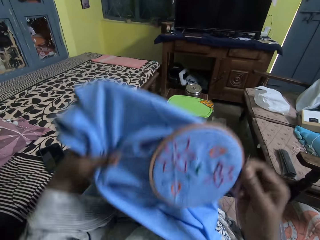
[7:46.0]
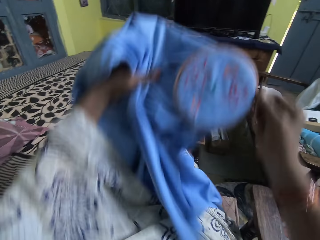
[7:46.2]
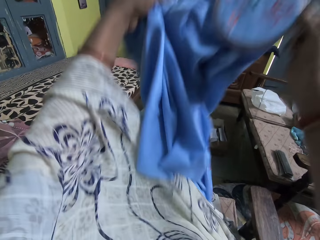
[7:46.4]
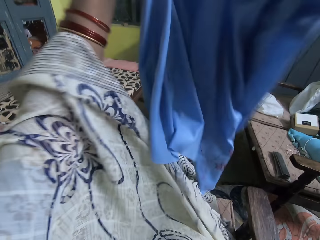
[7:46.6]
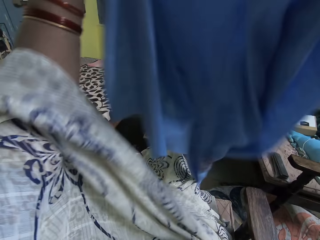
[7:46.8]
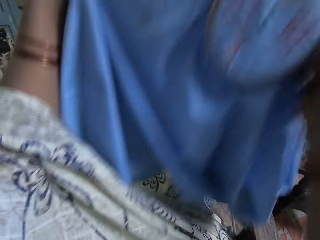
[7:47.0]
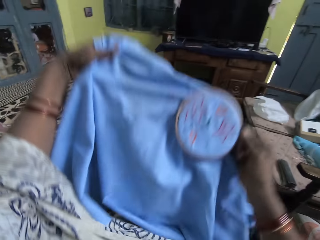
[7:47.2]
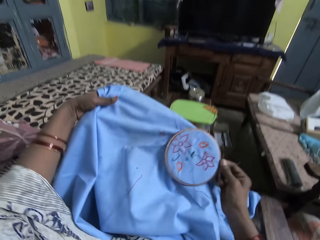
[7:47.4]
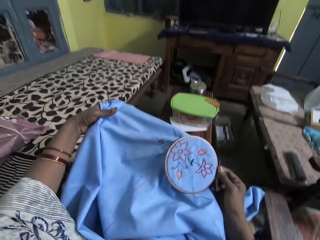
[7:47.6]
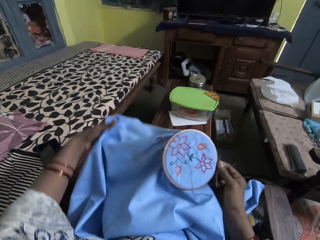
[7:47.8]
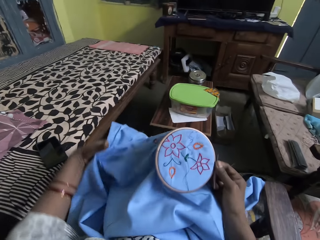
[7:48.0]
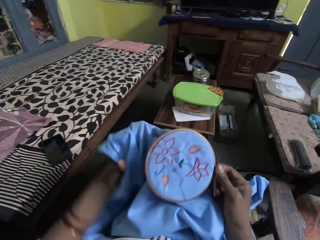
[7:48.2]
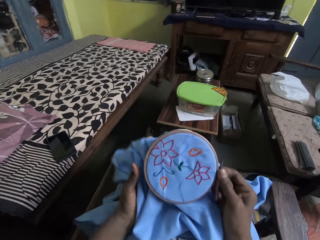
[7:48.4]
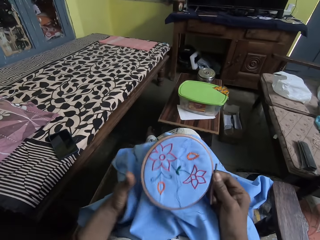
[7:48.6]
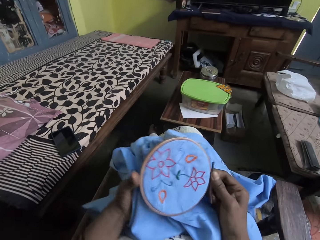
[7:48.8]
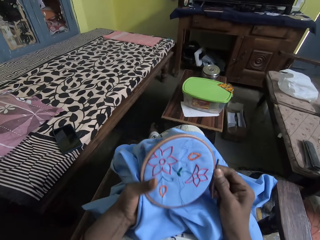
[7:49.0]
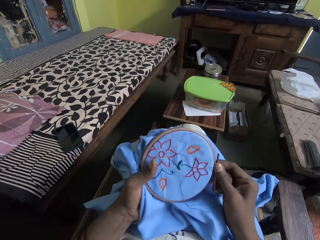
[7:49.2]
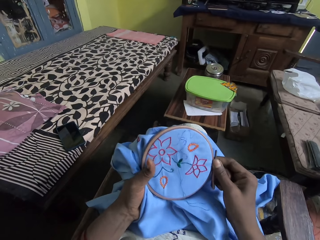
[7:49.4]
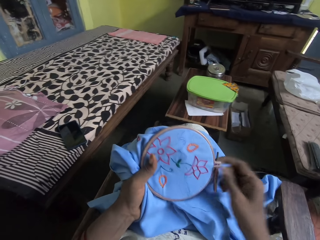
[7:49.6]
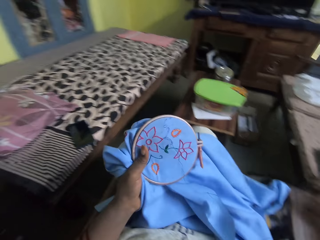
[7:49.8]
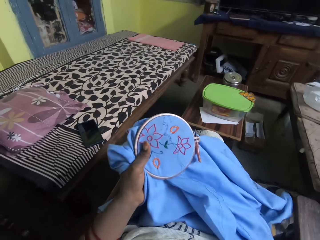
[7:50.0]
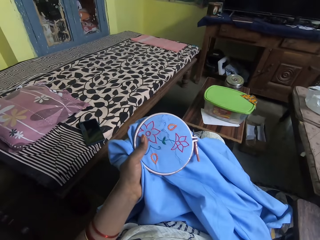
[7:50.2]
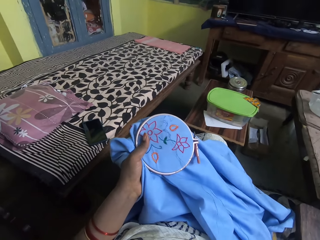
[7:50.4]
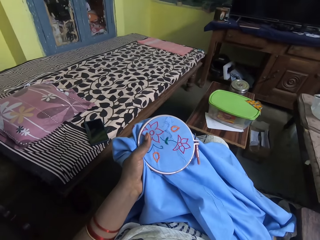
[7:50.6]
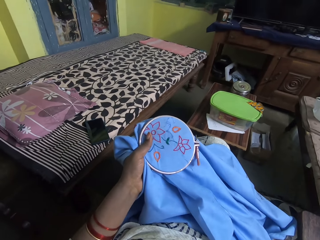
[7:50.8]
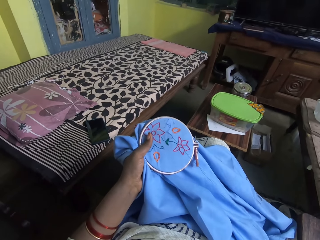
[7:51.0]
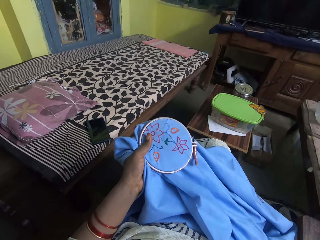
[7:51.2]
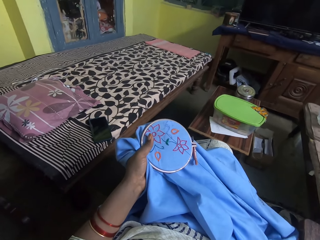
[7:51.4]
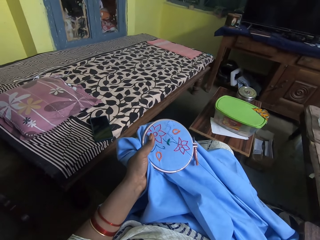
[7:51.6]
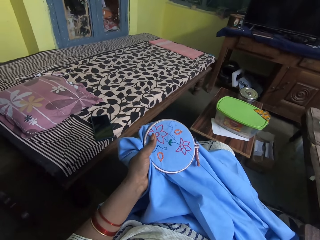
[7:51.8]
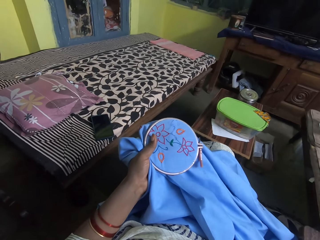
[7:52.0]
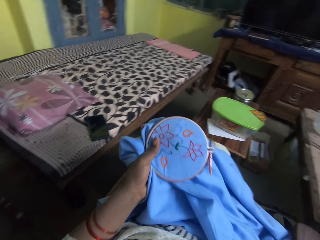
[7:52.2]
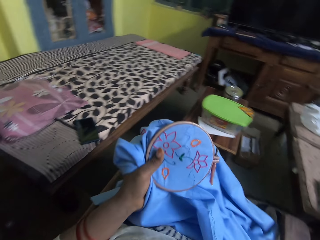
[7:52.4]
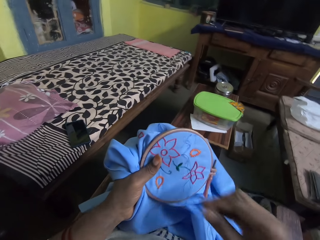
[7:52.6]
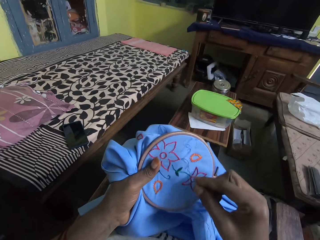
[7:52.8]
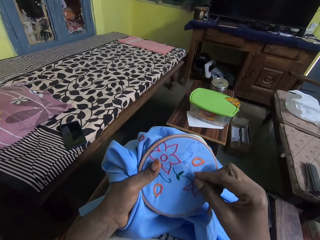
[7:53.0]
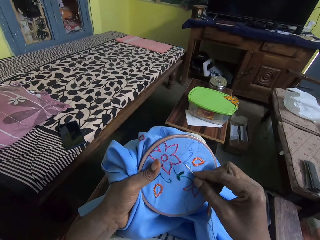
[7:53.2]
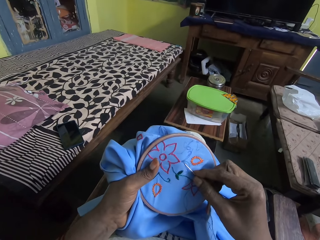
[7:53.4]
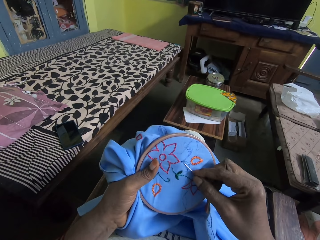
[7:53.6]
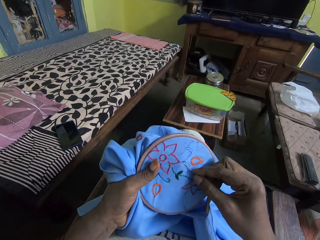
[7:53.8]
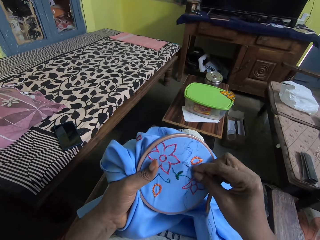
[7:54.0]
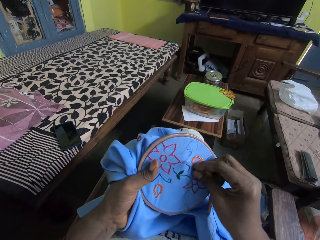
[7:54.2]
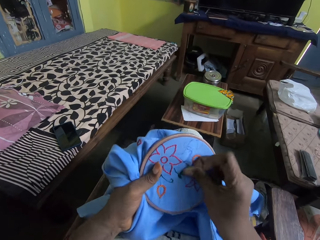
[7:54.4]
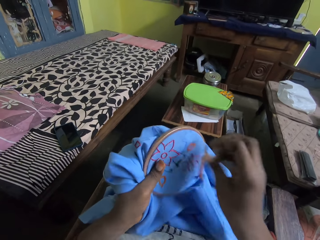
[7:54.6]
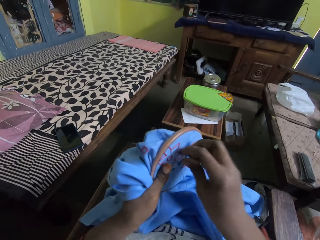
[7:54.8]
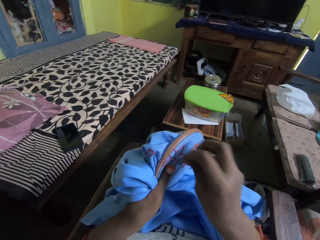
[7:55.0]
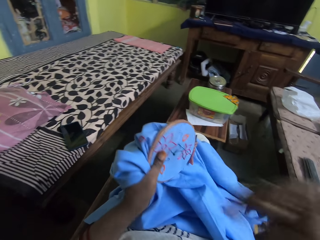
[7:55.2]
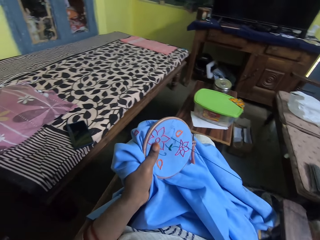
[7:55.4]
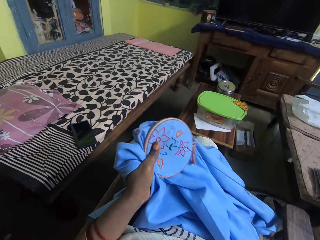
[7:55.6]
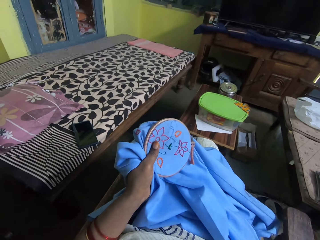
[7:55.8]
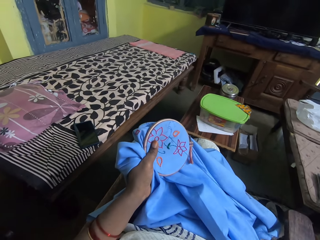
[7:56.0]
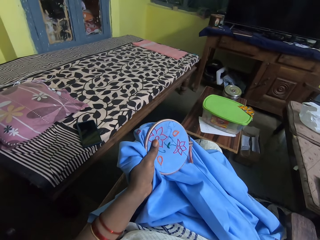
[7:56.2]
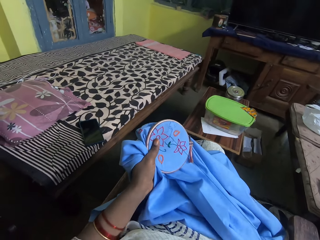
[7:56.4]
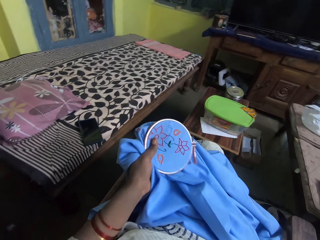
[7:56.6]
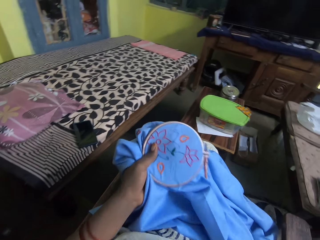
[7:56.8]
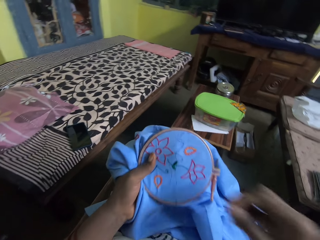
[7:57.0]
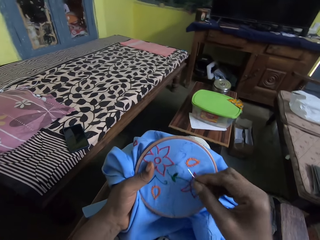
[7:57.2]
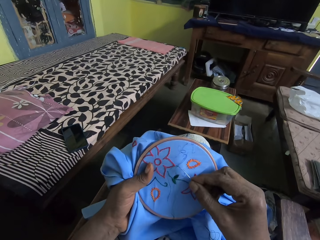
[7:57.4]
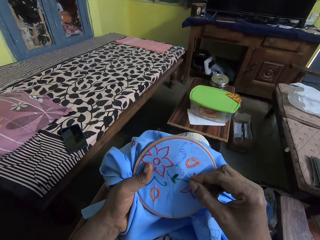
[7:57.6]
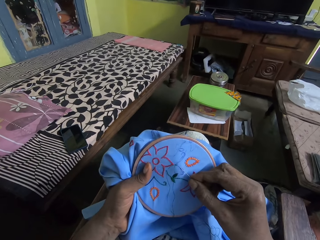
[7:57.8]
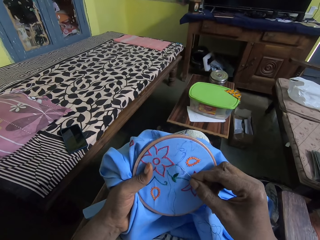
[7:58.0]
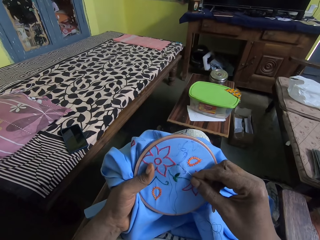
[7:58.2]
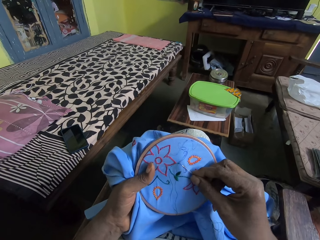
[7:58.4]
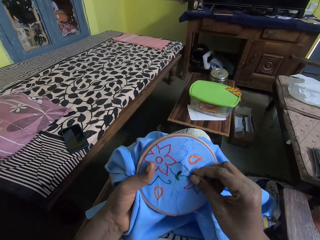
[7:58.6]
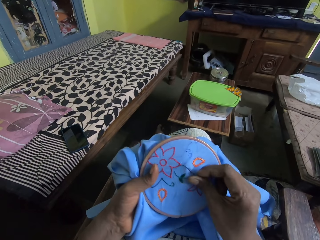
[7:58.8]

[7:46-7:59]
The camera wearer moves the fabric on her thighs. She lifts the cloth. She puts the cloth on her lap. She pulls the sewing thread. She stretches the thread. She sews the decorative flowers on the fabric with a hand needle and the thread.

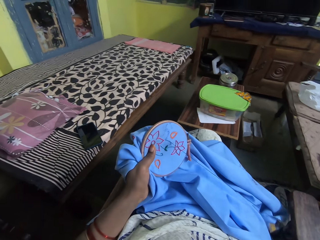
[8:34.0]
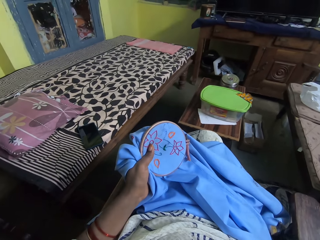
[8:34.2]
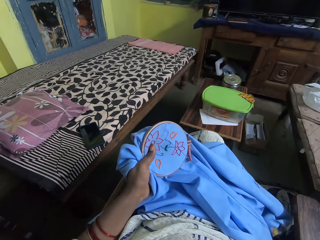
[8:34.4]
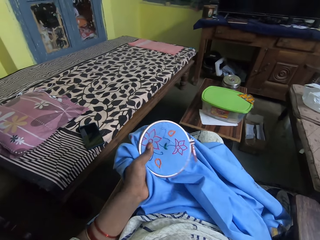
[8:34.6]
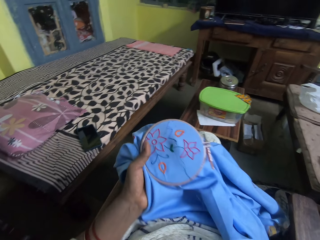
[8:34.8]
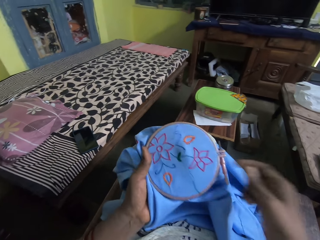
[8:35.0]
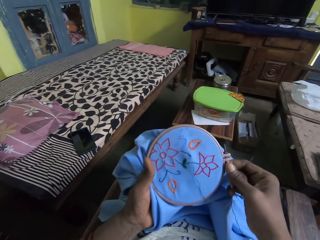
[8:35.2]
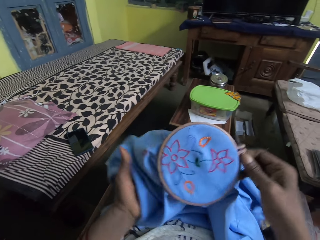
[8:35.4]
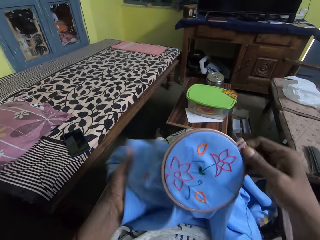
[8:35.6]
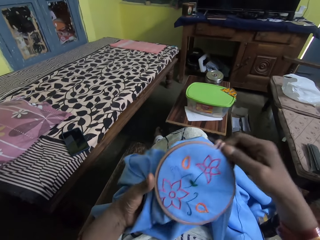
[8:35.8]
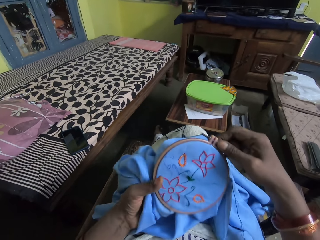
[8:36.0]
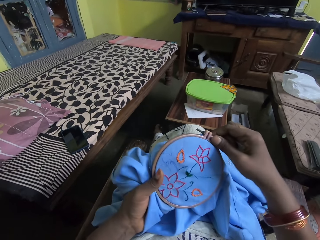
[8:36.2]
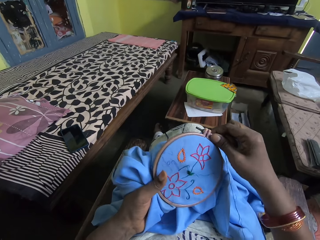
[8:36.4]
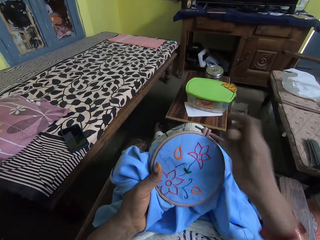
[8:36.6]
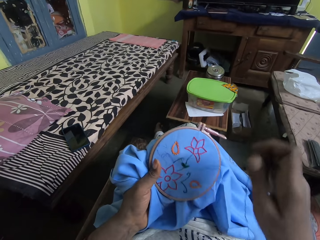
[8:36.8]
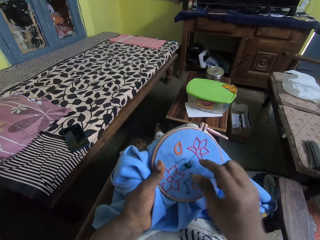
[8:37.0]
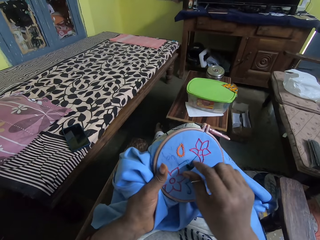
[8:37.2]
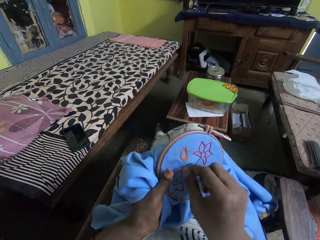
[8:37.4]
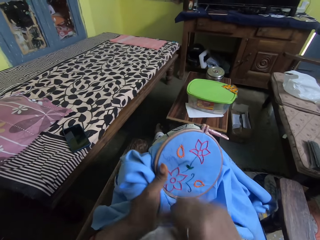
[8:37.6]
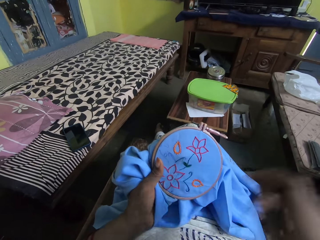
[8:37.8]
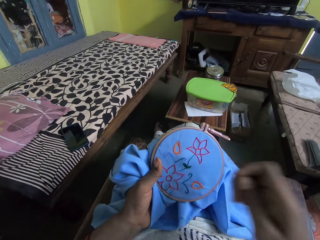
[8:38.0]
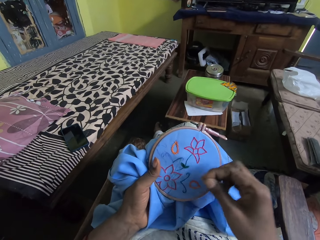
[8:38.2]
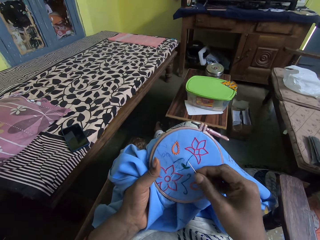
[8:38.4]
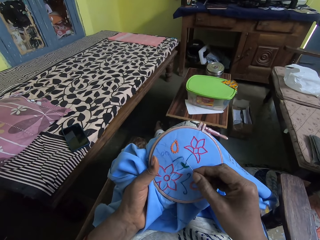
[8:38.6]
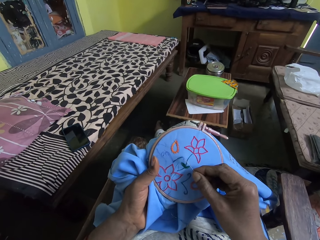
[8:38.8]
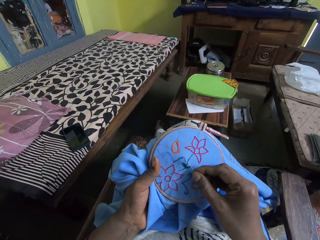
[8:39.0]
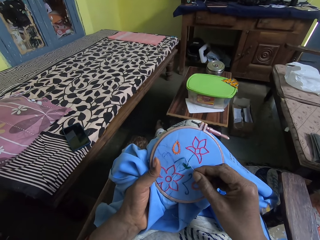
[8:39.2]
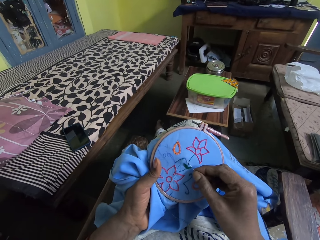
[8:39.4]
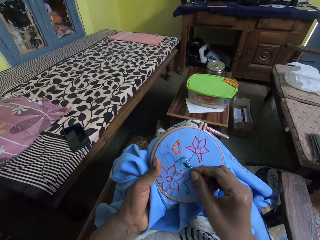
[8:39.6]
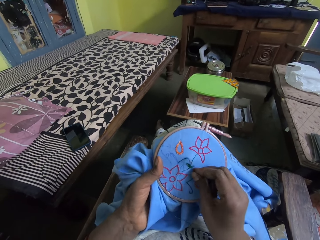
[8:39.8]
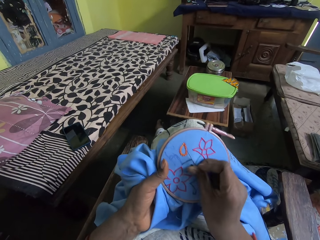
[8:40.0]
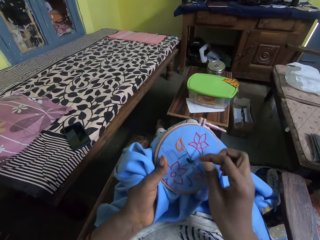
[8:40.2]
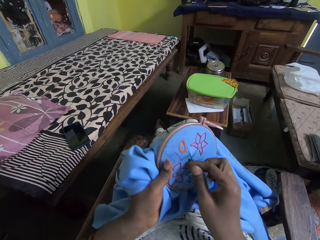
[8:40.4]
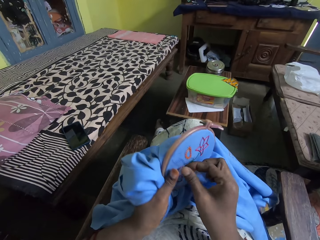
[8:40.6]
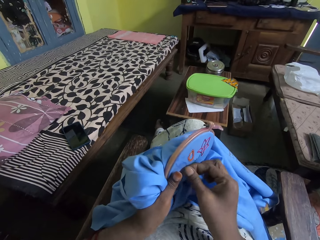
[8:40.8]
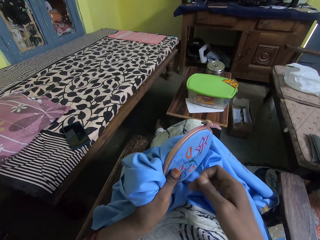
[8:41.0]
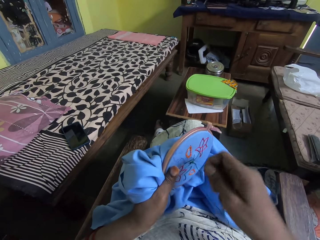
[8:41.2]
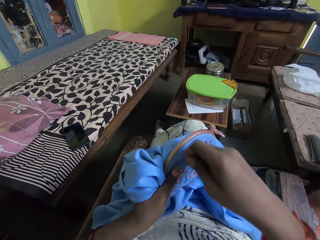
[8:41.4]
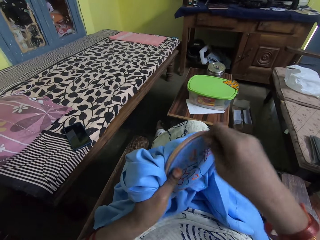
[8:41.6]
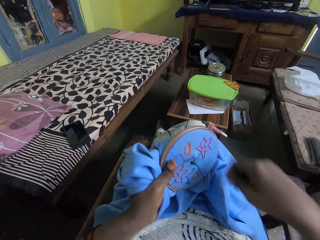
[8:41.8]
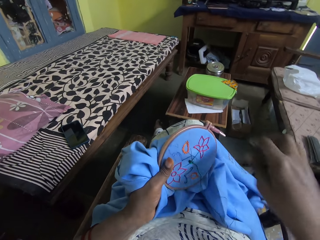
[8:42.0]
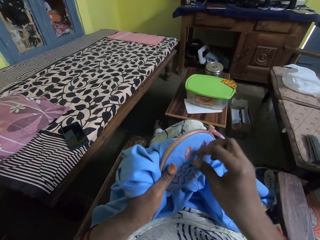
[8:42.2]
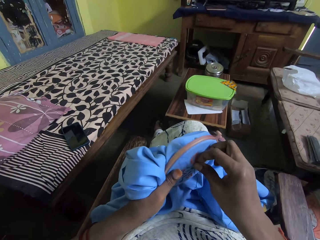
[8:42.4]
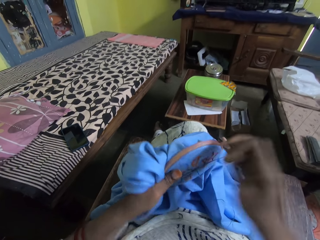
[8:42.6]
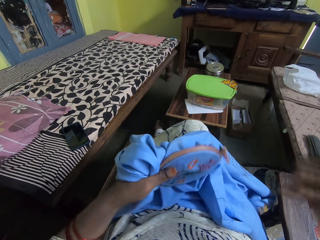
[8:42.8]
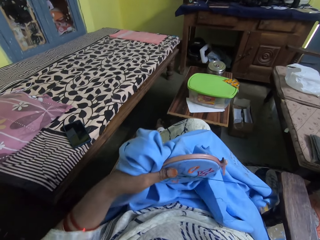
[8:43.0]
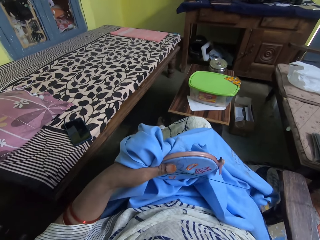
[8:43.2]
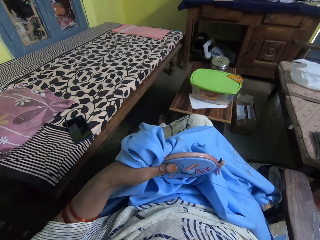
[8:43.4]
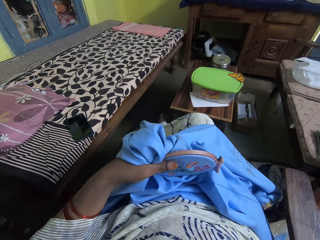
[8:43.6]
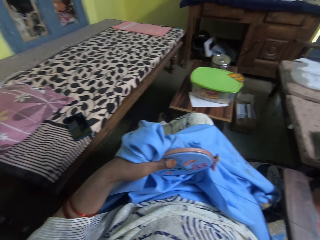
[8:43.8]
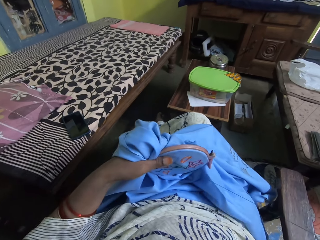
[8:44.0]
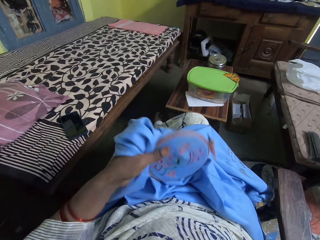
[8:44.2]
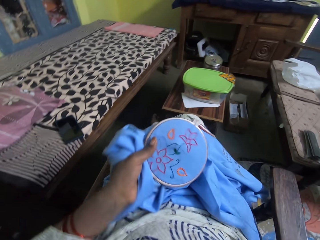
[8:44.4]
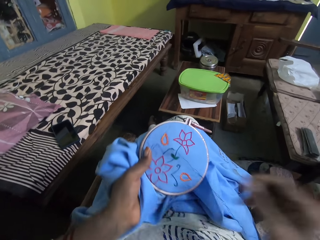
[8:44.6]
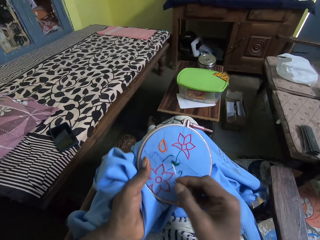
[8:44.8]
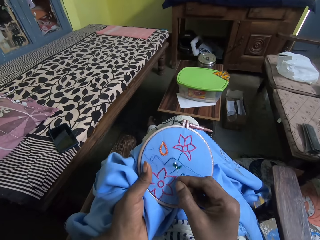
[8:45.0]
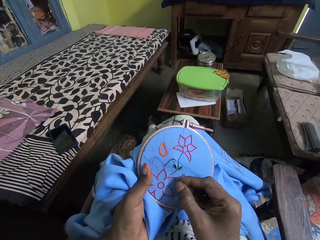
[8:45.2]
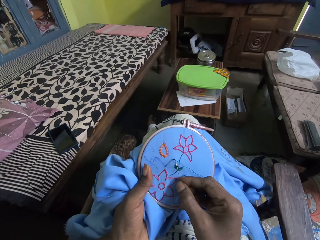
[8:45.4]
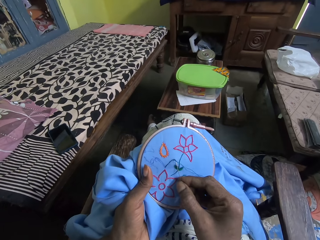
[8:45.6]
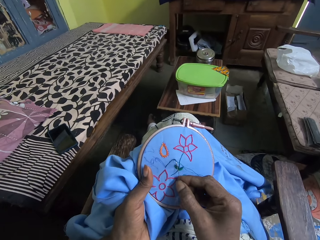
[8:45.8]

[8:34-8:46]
The camera wearer turns the embroidery hoop. They embroider with a needle and sewing thread.
